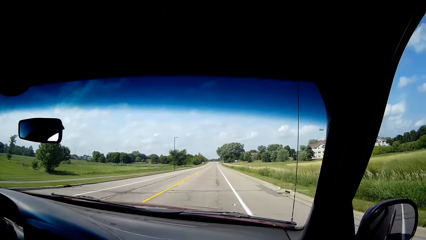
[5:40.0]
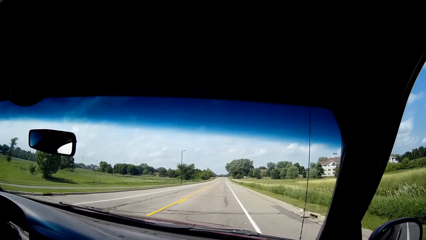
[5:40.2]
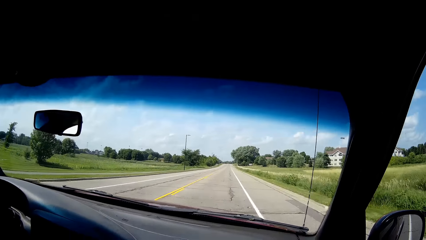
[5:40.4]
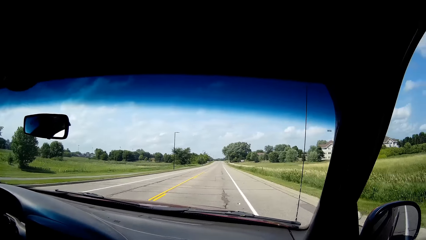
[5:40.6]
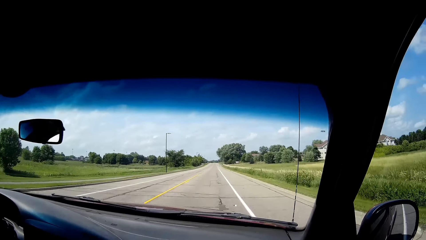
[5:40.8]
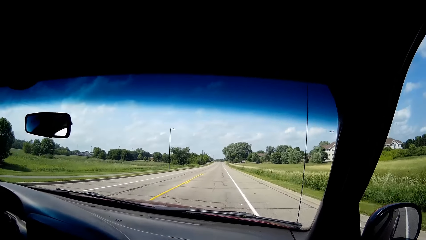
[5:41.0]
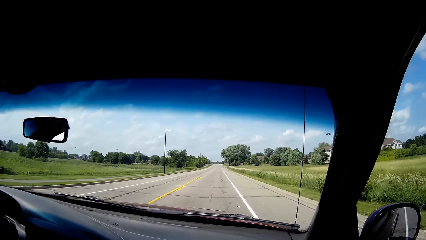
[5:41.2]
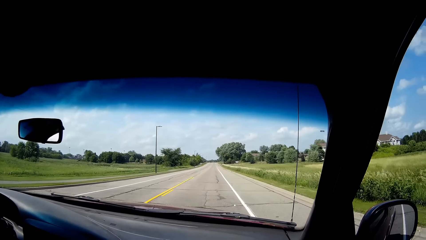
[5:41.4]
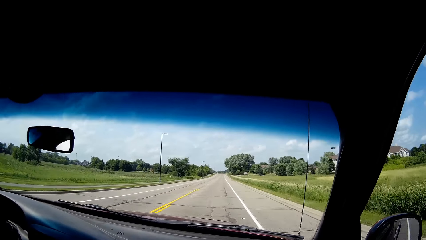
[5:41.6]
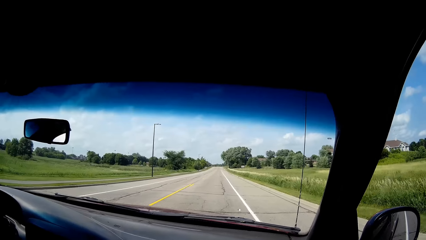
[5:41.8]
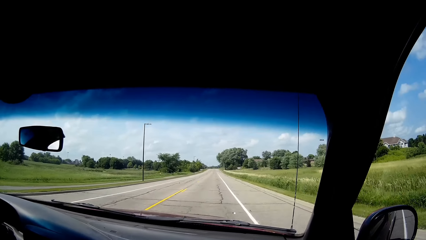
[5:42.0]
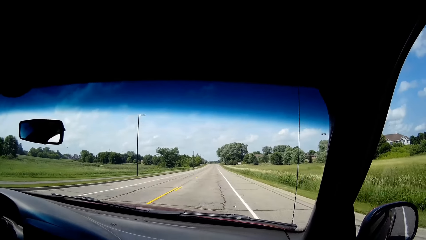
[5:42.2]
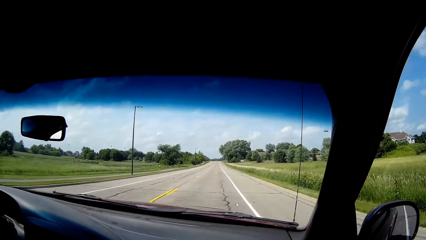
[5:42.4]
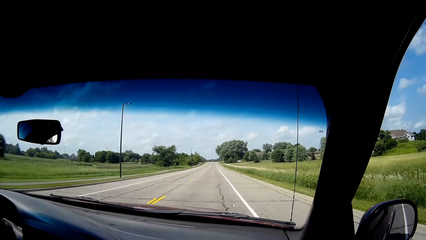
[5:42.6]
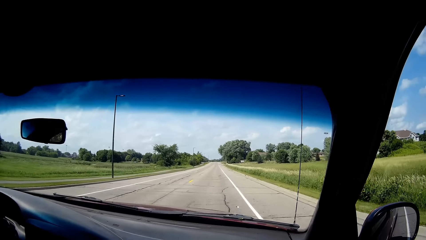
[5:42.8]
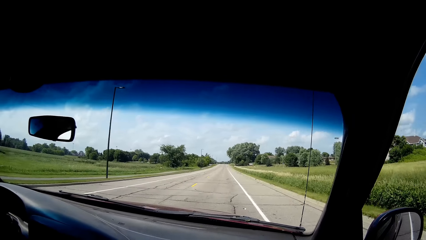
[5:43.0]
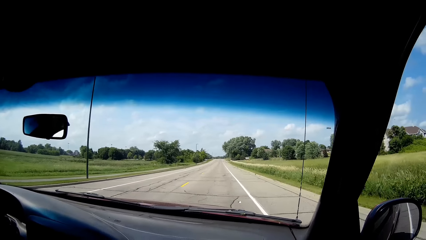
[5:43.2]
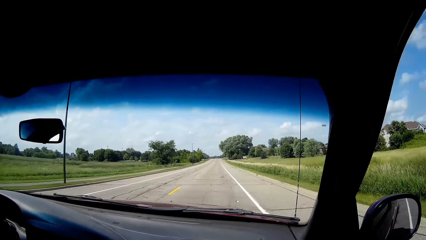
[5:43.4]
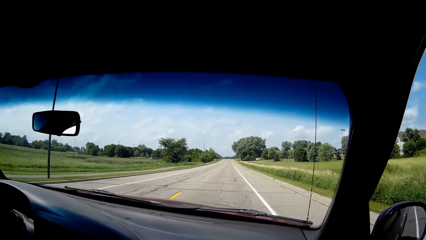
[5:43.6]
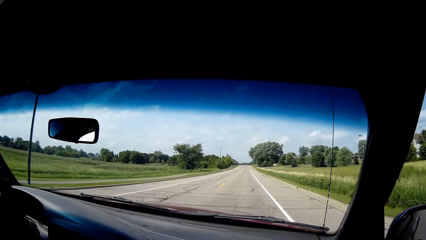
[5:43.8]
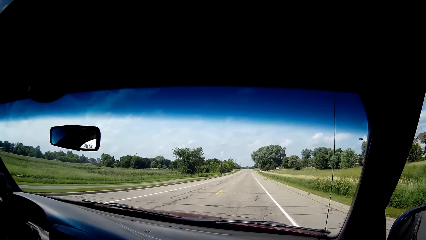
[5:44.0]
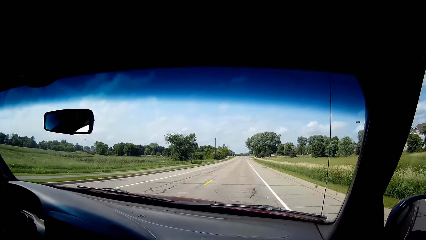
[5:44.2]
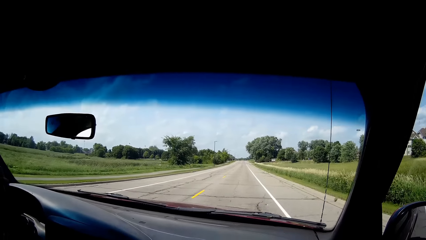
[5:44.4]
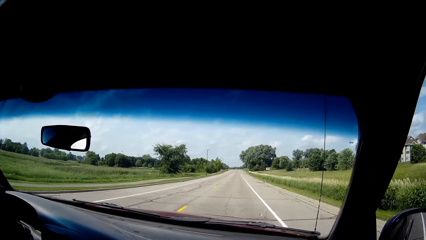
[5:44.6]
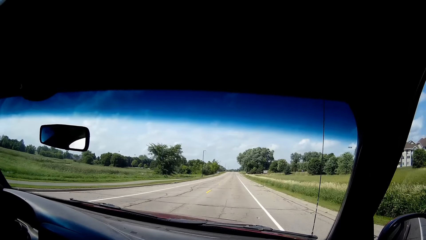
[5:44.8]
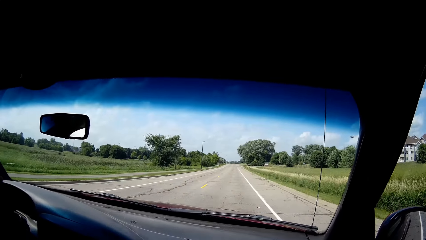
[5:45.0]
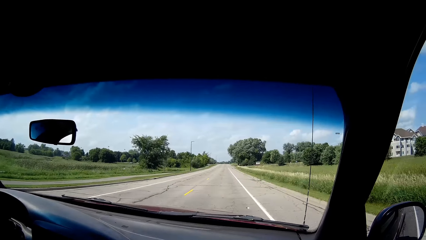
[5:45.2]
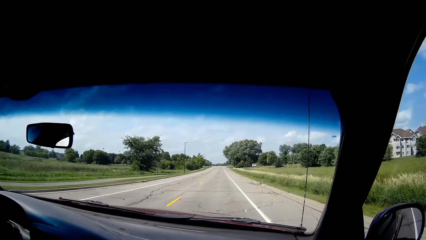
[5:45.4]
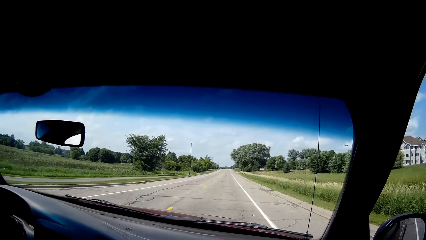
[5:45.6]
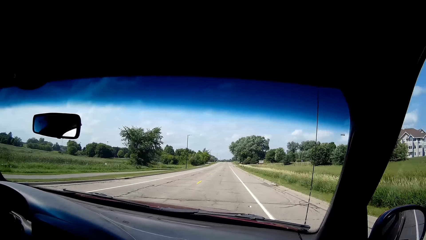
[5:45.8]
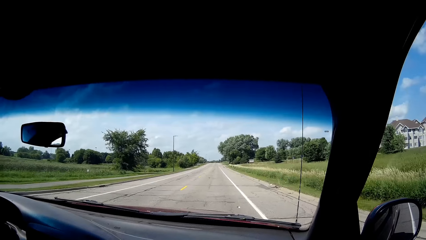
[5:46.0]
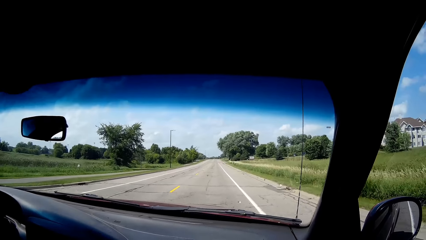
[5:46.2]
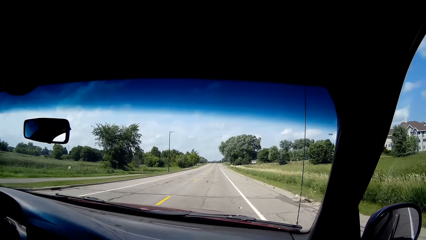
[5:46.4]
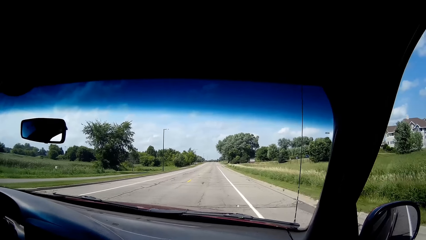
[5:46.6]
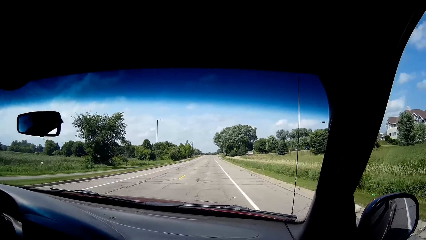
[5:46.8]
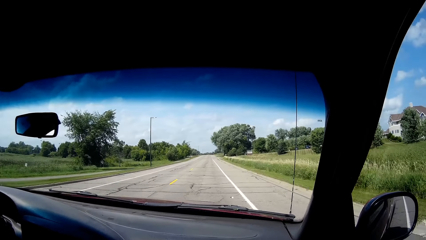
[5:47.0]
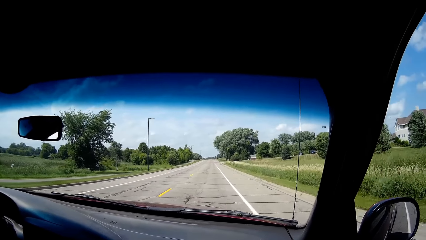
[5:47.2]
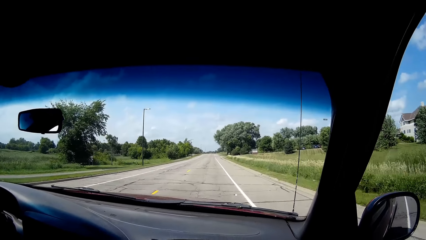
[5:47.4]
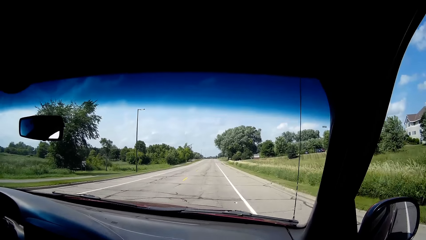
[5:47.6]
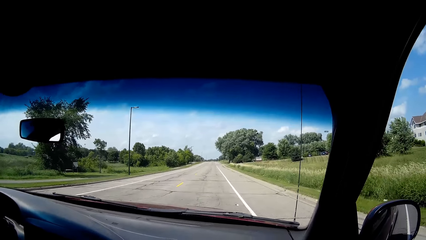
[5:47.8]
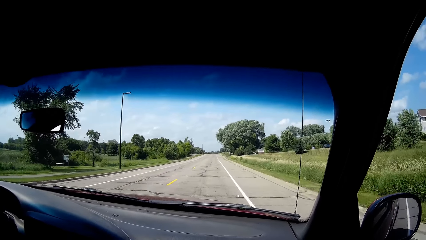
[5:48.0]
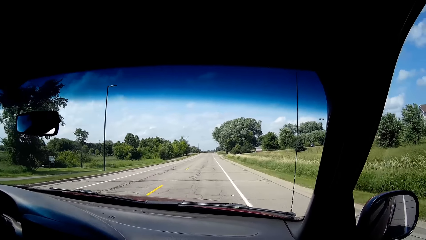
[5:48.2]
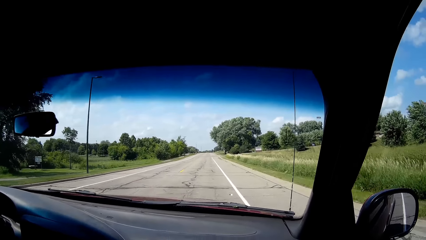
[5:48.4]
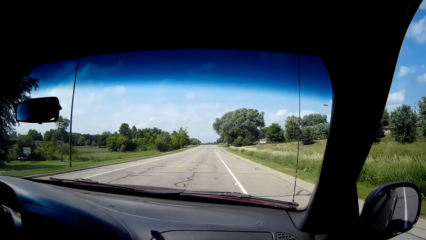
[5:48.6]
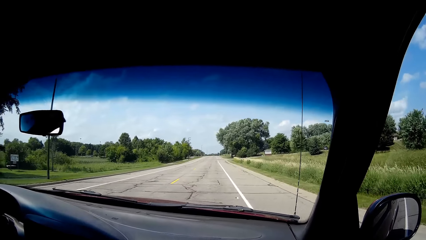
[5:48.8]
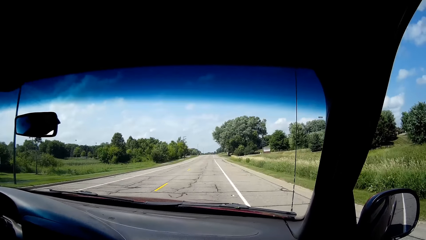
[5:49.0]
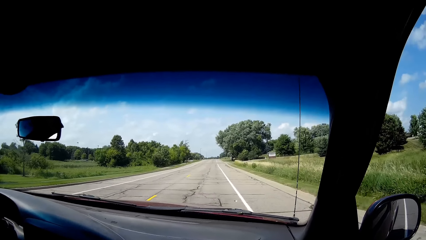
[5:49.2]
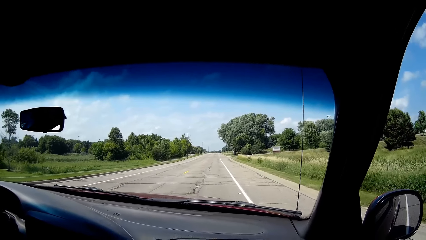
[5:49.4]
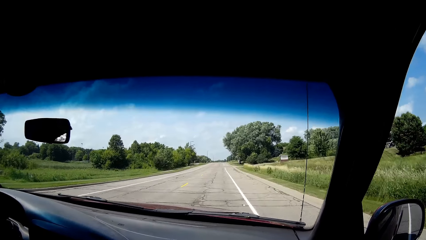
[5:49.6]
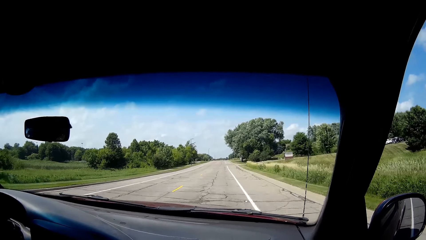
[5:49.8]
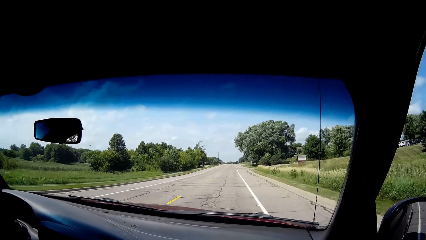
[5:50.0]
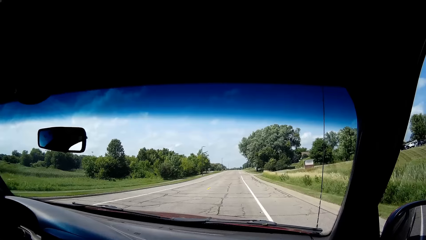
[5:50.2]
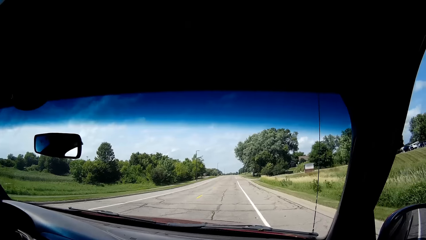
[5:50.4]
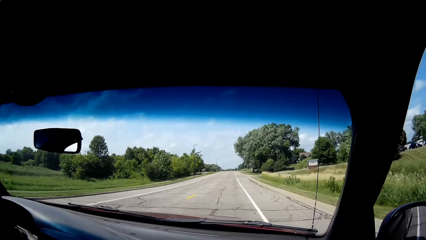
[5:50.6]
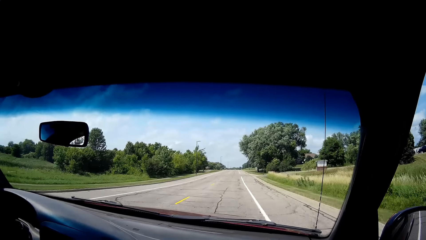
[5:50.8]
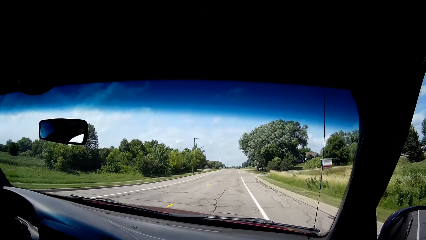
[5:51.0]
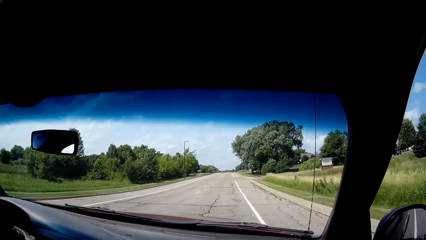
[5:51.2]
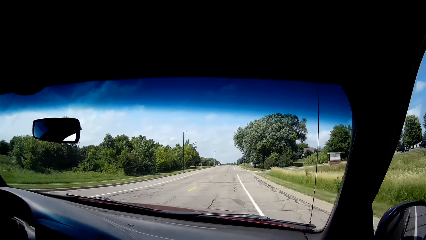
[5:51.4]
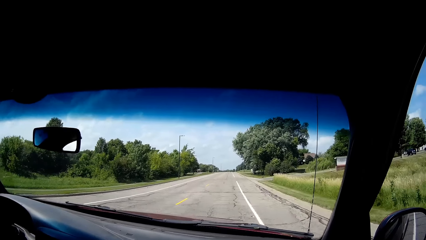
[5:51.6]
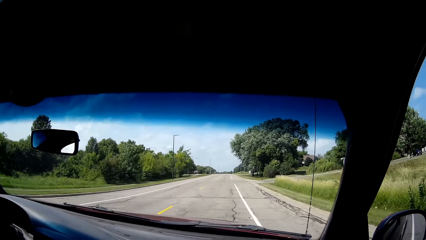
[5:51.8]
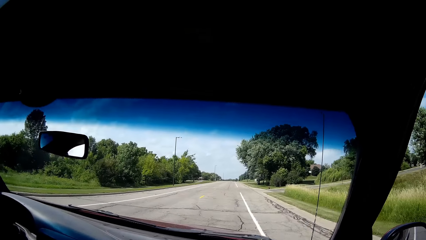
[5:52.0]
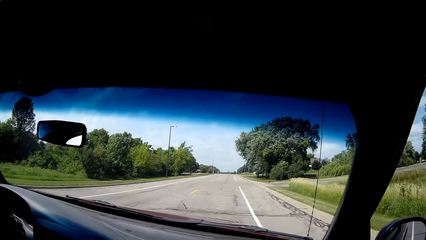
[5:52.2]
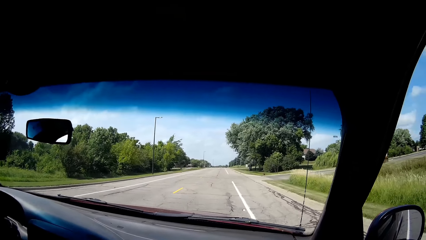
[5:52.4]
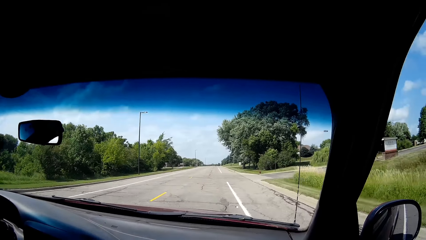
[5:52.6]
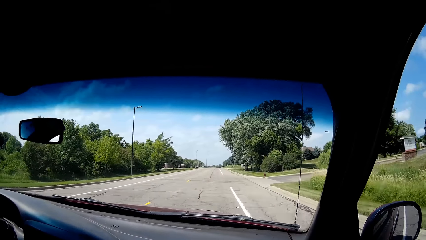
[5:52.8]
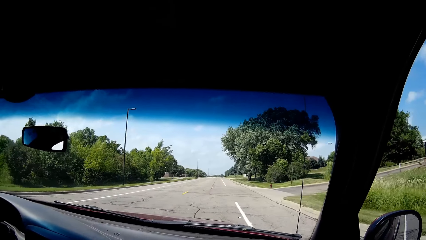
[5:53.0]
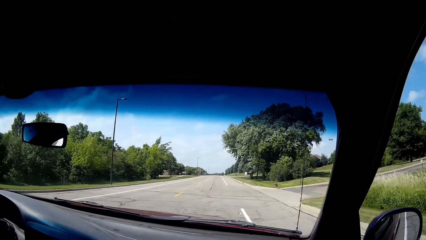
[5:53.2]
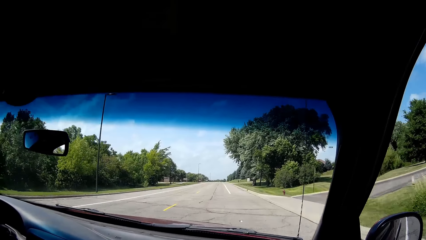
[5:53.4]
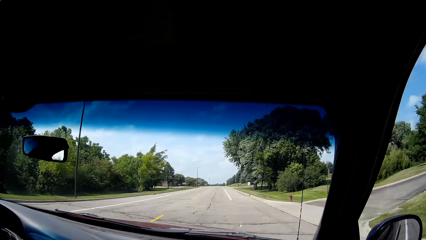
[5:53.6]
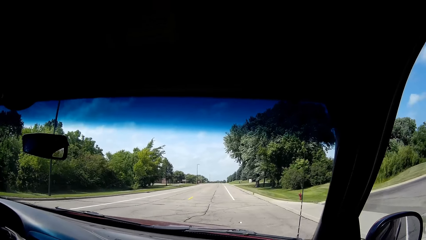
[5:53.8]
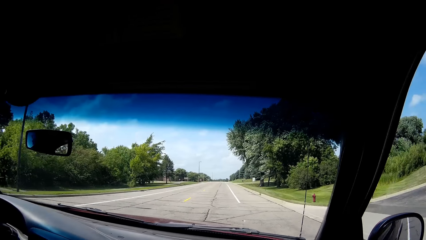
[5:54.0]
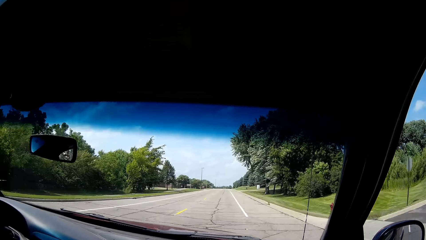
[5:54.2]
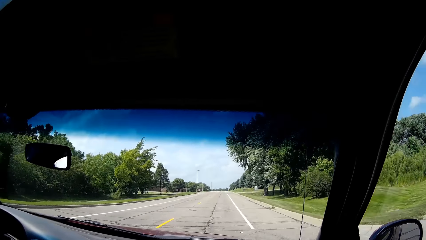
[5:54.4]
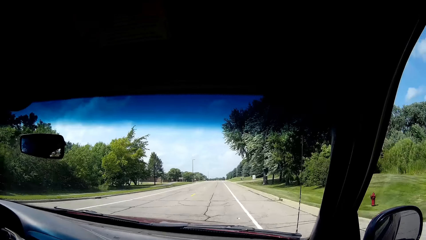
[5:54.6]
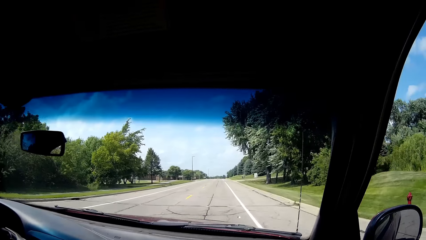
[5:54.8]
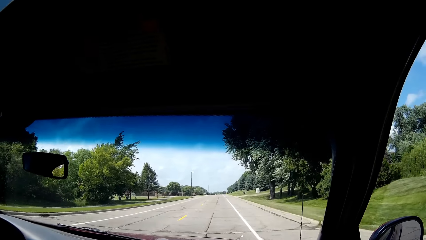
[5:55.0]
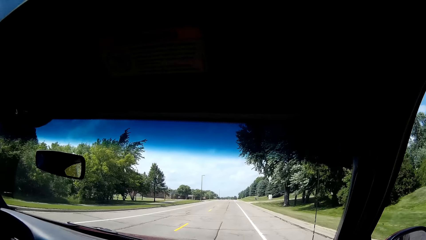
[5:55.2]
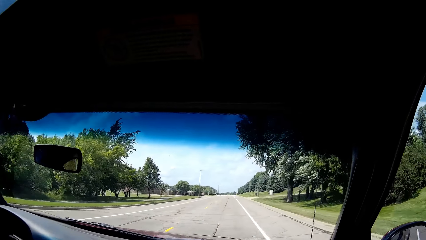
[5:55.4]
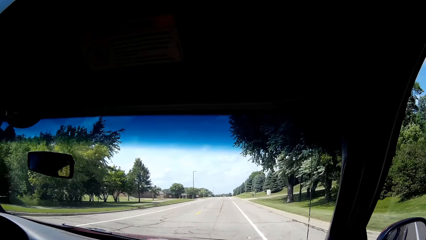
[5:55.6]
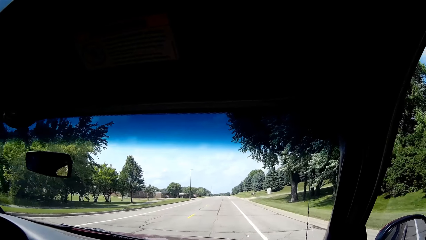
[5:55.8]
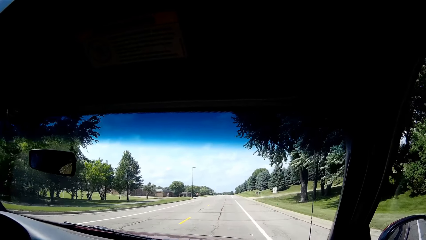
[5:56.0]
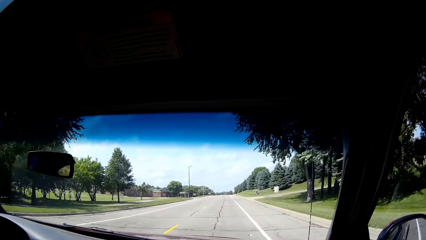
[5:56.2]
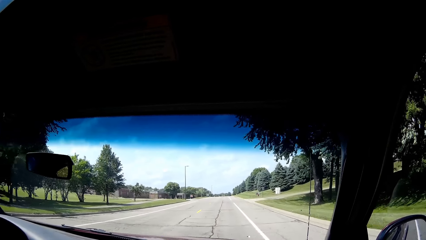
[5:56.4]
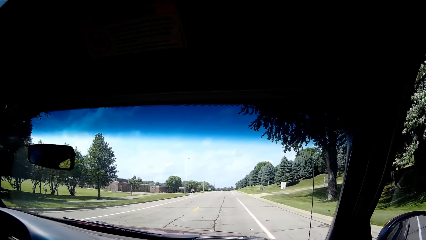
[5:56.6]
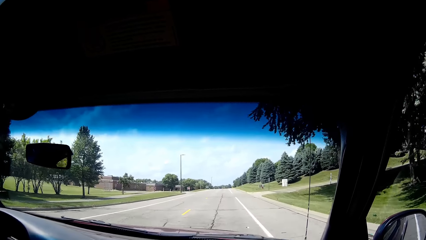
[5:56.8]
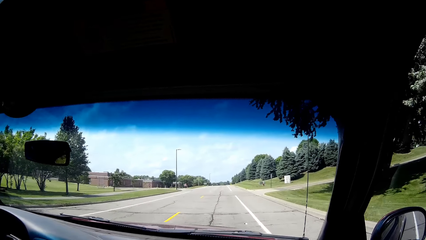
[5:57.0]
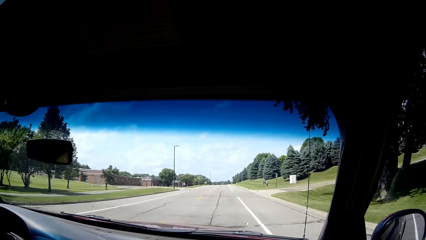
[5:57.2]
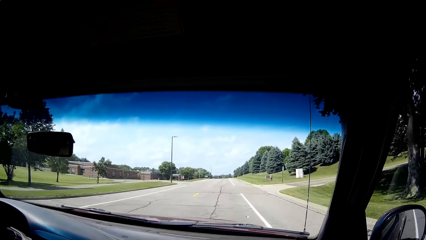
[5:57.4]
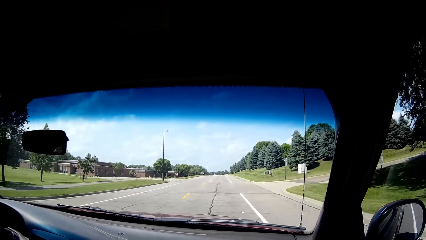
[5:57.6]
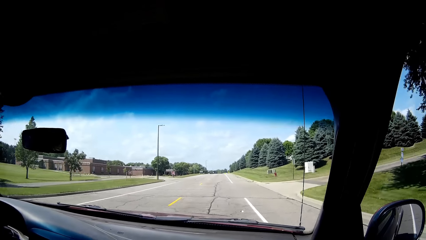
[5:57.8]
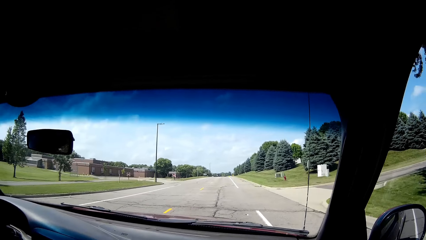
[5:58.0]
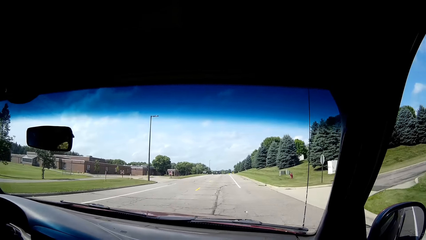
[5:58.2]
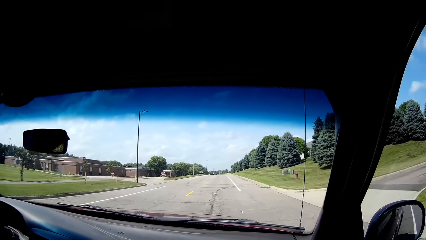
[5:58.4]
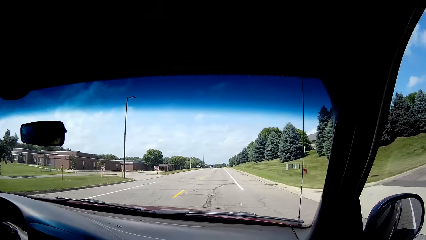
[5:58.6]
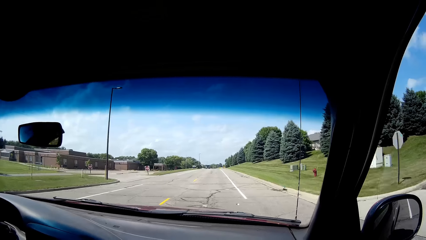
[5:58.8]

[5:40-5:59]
The camera wearer converses with the man.
